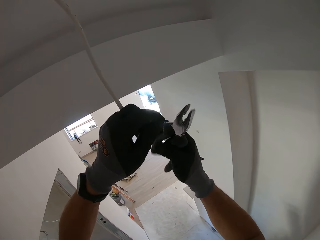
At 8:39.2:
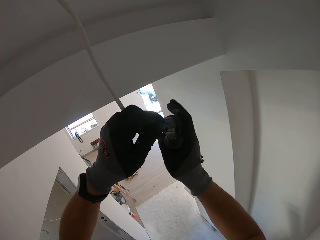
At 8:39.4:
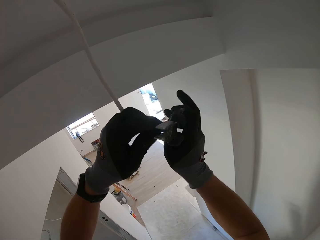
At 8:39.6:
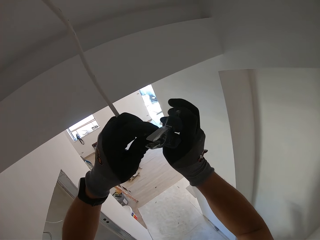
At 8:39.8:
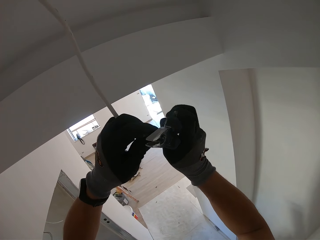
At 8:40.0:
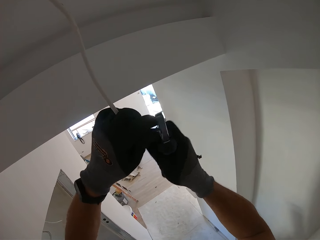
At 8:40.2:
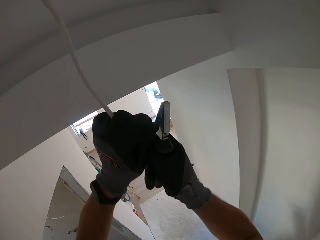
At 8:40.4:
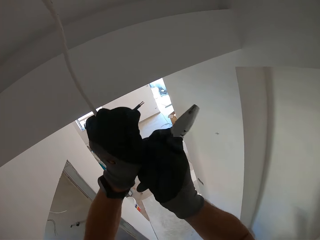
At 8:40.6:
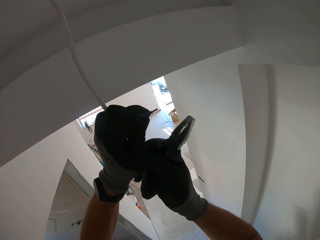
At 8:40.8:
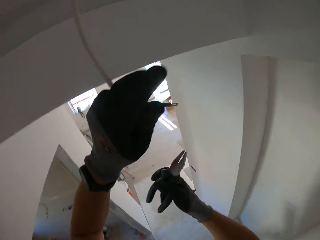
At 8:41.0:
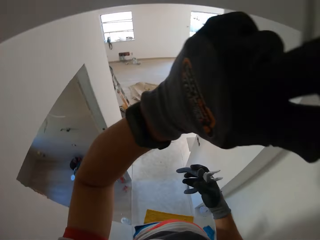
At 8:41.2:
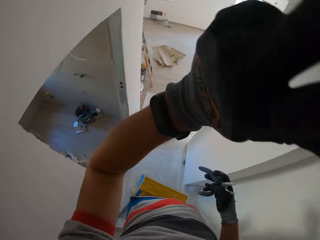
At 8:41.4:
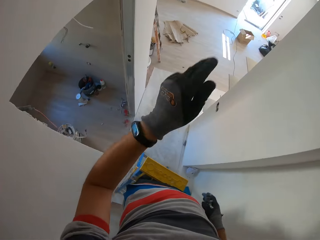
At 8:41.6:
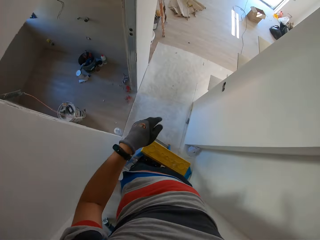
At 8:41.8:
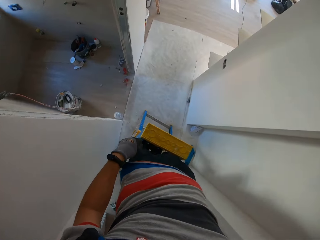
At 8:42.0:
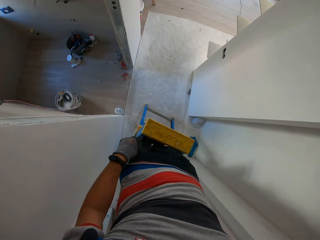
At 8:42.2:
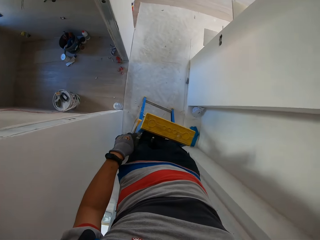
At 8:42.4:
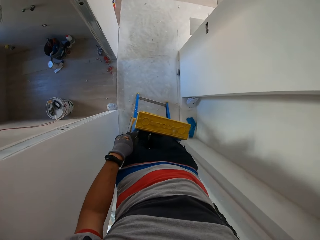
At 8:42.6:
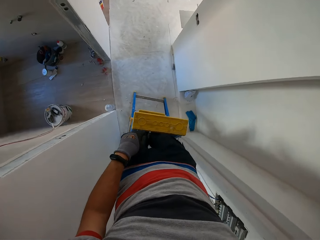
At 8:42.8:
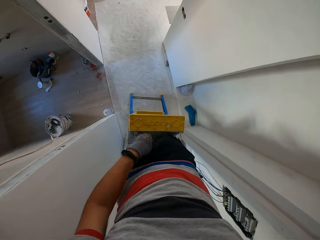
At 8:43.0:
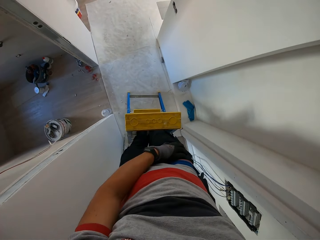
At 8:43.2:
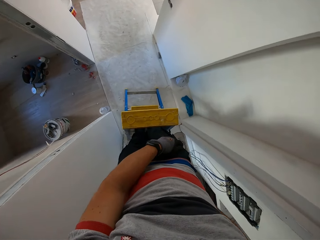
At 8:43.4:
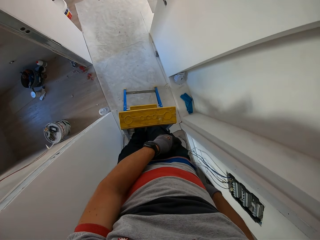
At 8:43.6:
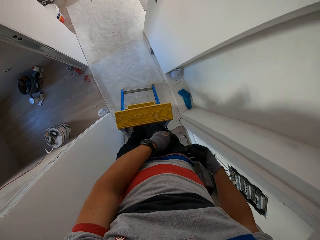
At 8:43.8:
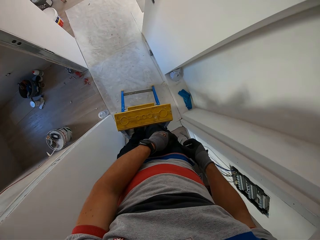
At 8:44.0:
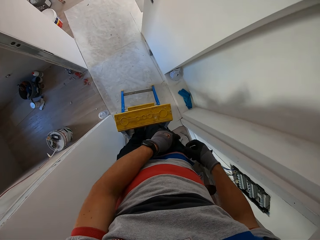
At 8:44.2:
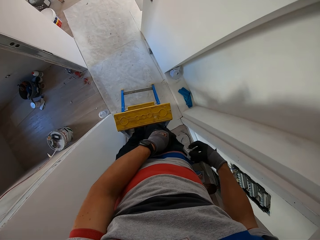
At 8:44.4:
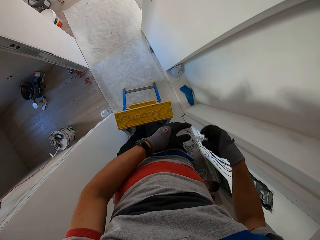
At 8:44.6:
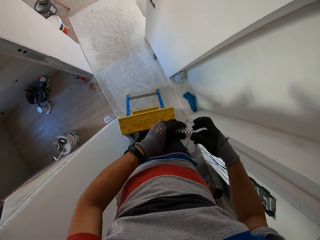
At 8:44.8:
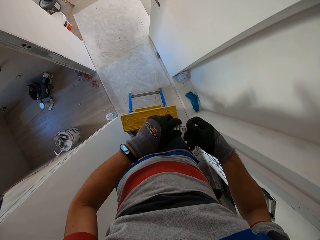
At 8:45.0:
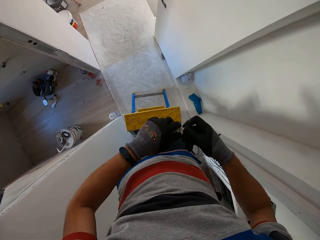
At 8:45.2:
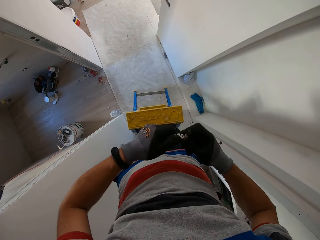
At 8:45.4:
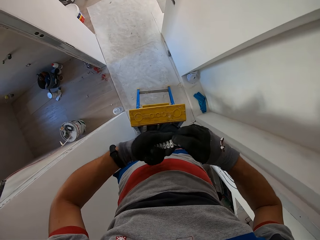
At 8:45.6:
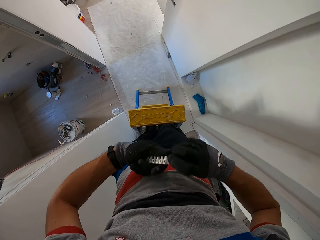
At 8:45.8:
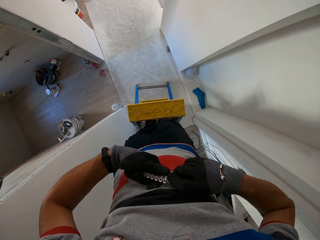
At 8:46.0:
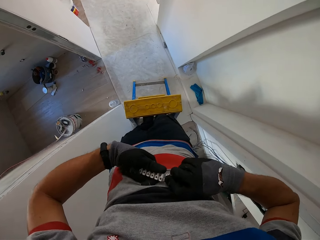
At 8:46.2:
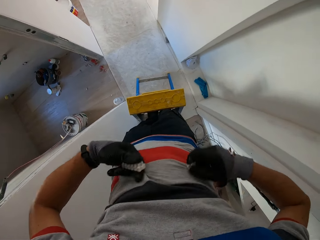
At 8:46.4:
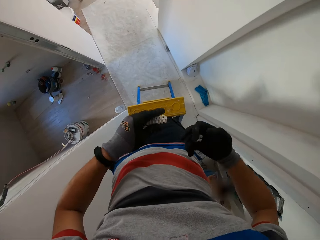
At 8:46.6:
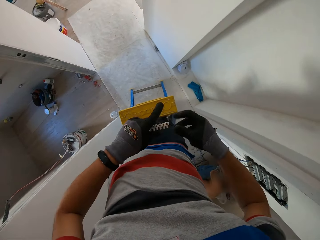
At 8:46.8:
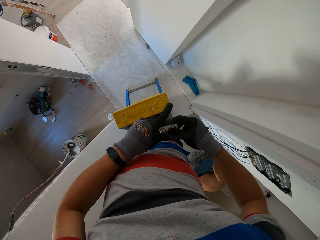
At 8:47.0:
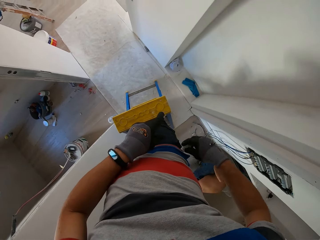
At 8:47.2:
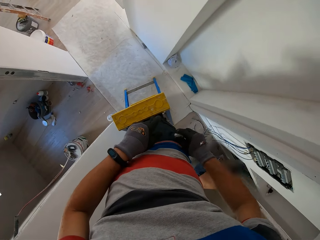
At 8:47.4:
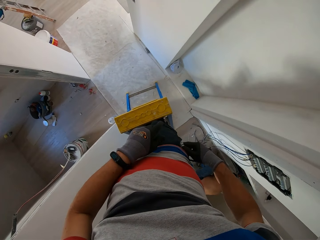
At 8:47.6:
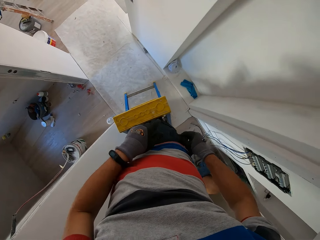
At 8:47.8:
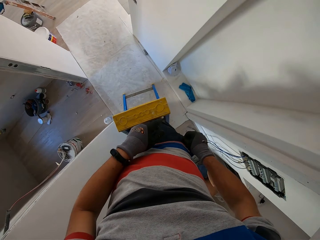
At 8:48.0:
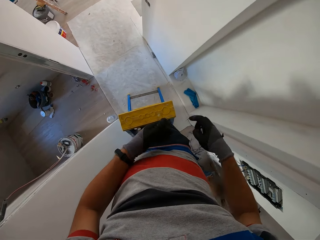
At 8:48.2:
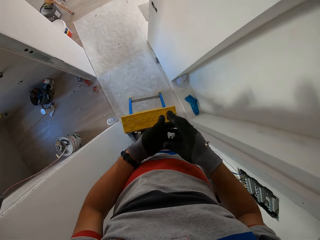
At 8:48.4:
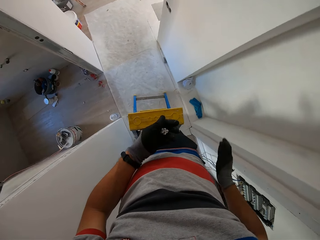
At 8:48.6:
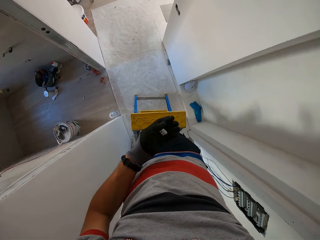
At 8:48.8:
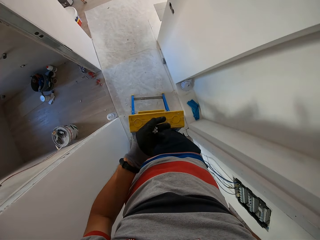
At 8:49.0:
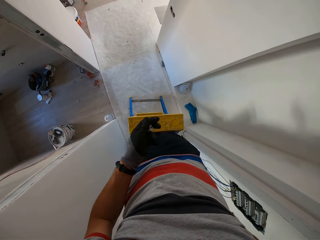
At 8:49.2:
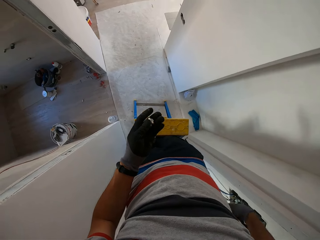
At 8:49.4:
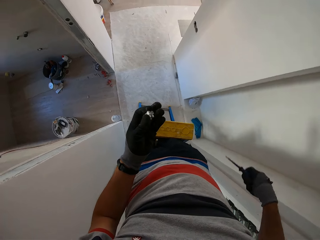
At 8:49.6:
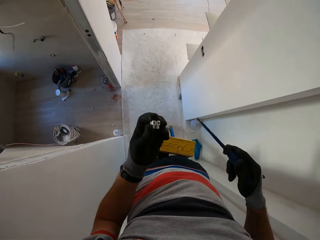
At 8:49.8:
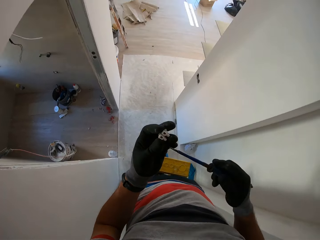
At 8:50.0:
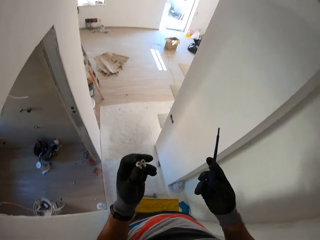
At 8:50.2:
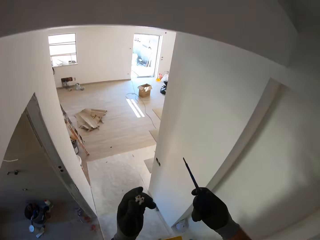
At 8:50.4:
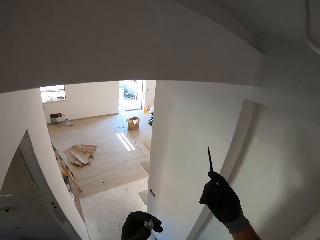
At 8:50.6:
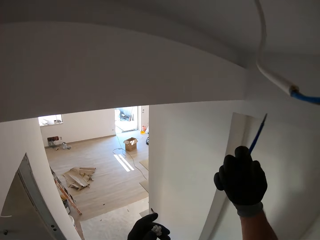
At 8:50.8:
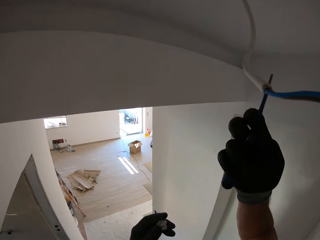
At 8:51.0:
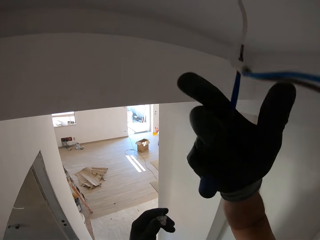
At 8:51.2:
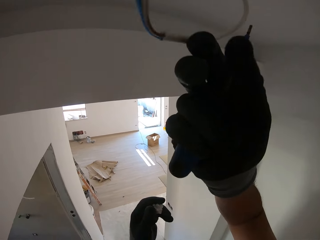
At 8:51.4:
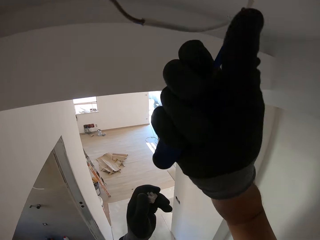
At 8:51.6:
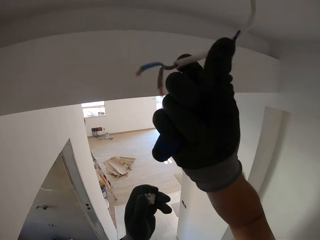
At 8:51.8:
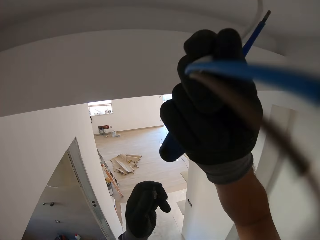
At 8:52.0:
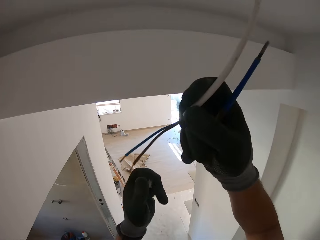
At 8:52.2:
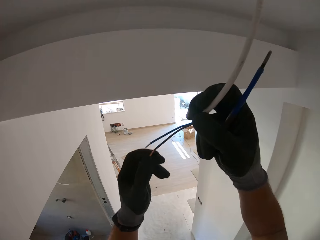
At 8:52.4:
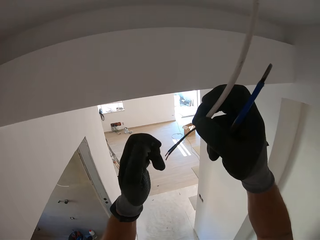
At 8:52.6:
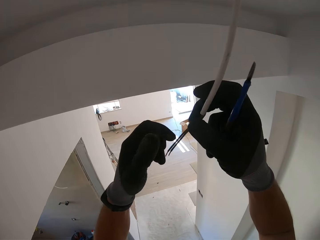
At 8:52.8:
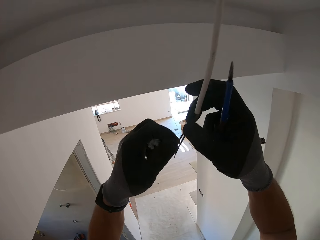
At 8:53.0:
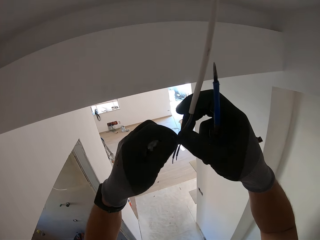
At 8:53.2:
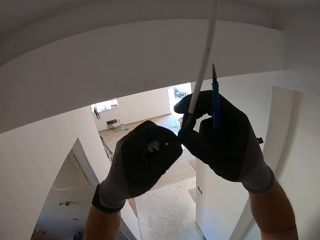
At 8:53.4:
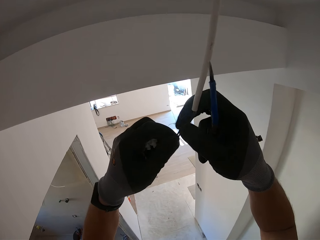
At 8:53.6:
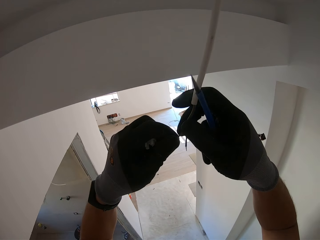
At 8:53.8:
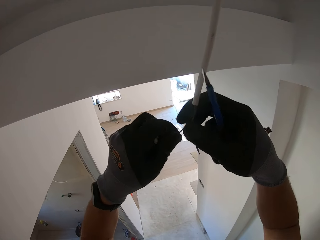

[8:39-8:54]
The camera wearer looks around. He picks the plastic material. He cuts the plastic material. He puts the plastic material inside his pocket. He picks the screwdriver. He touches the wire.

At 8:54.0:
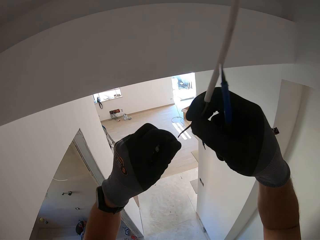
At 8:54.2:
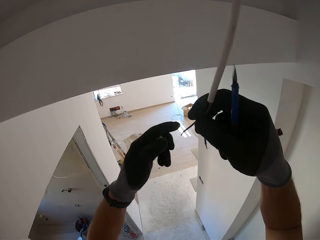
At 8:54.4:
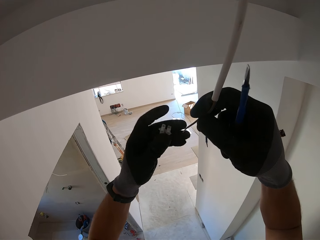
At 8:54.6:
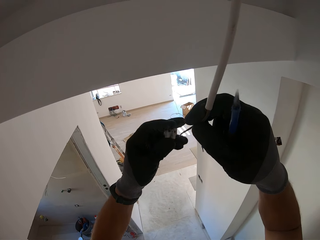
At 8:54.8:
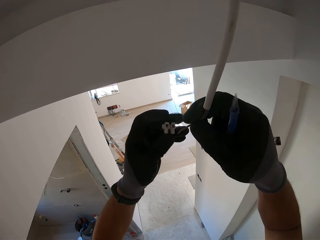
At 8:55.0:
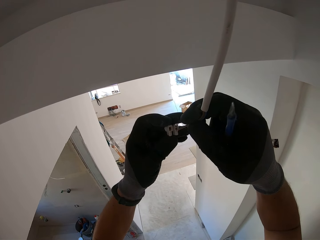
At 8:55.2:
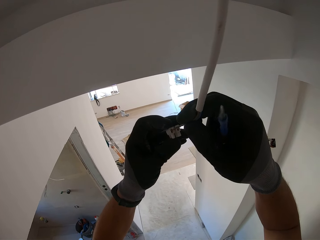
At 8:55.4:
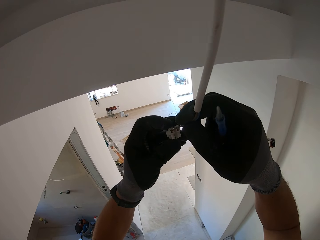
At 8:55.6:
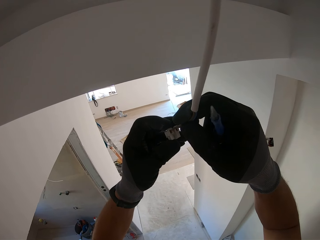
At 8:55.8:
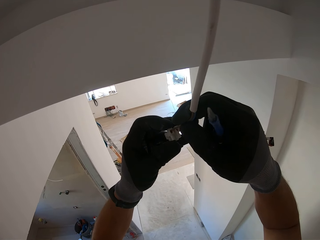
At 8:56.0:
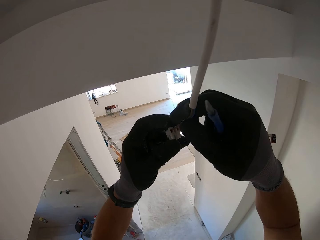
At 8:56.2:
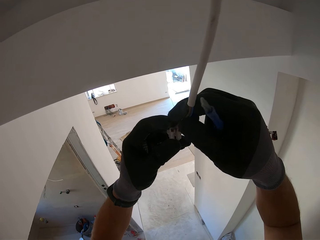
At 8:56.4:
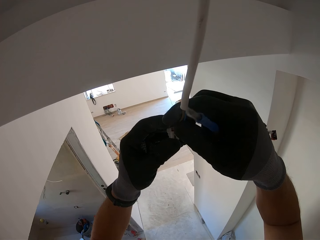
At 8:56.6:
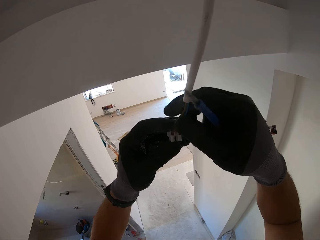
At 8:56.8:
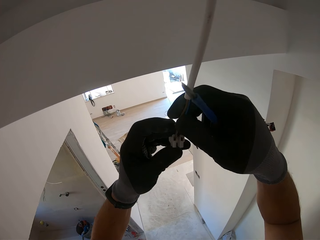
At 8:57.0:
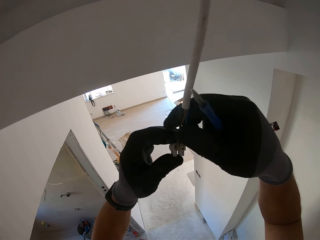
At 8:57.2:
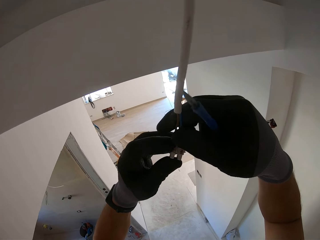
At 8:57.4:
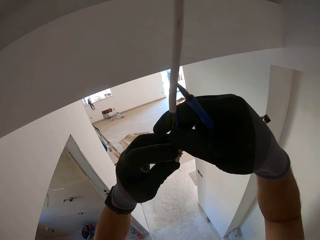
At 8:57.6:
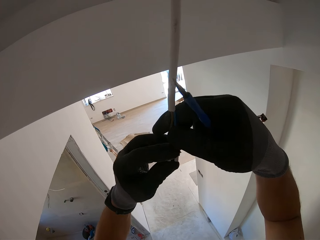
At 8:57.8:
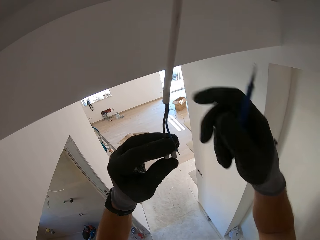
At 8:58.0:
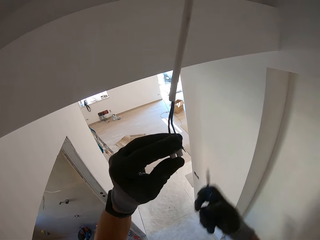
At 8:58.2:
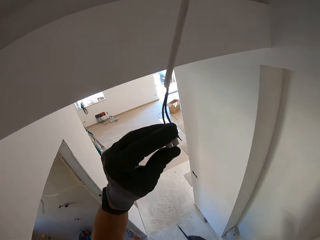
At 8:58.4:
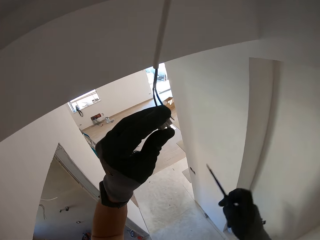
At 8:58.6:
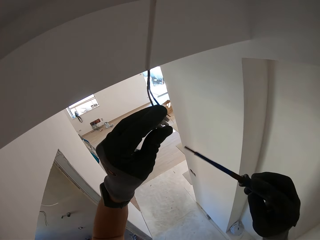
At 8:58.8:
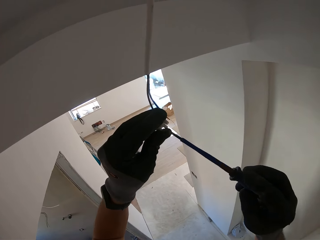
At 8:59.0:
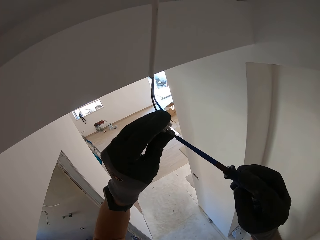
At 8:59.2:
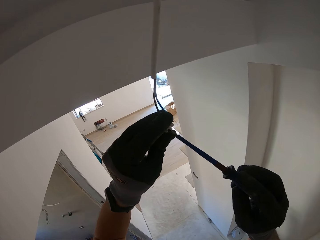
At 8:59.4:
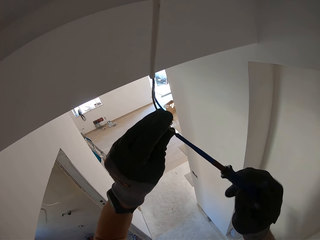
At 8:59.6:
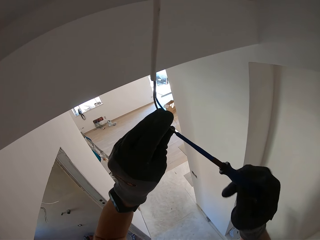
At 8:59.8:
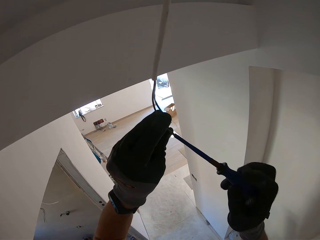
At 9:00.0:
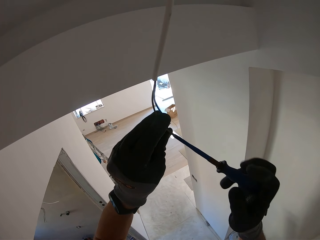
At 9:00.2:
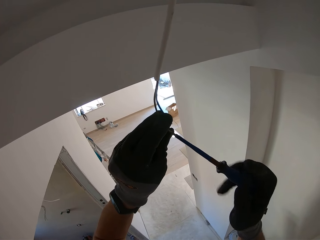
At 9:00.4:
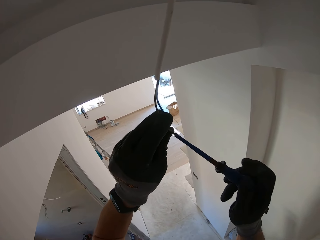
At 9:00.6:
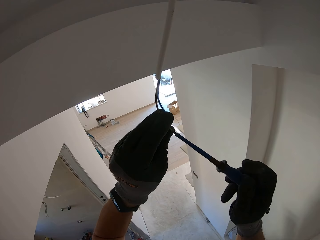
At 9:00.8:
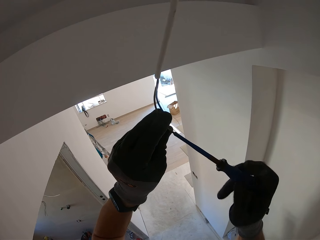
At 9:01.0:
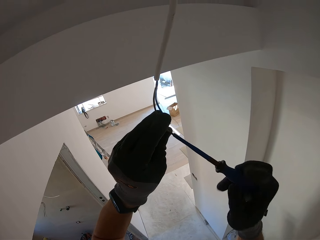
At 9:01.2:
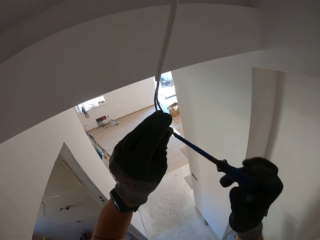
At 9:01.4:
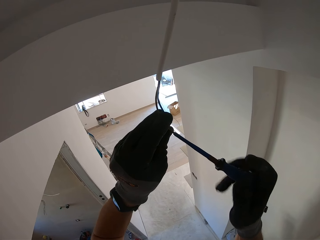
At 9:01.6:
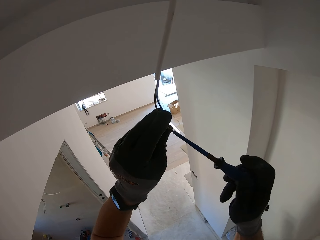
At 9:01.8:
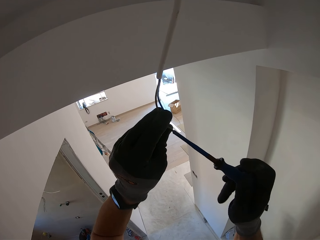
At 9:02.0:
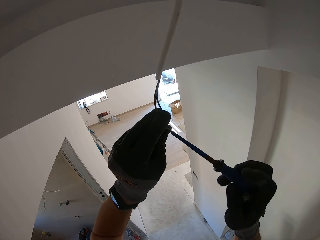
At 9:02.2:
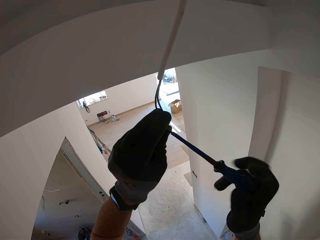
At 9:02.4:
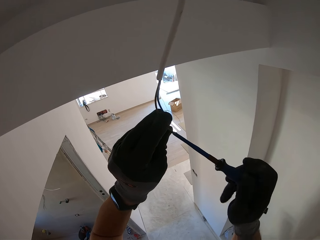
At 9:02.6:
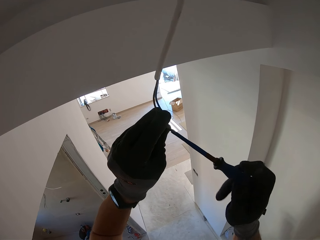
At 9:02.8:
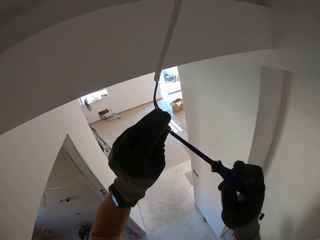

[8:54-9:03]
The camera wearer inserts a wire into the connector. They close the connector's screw with a screwdriver.
